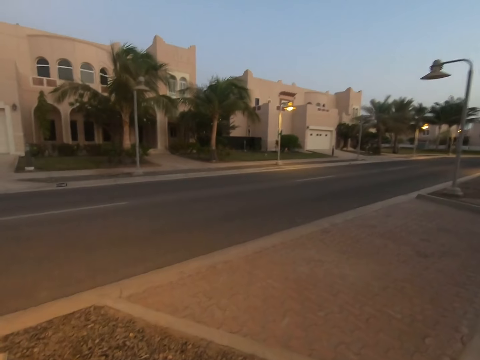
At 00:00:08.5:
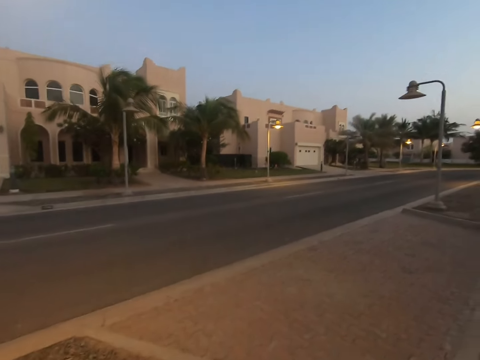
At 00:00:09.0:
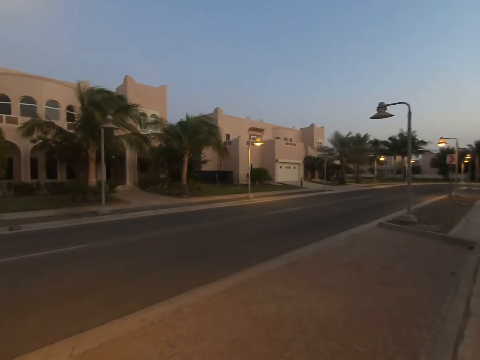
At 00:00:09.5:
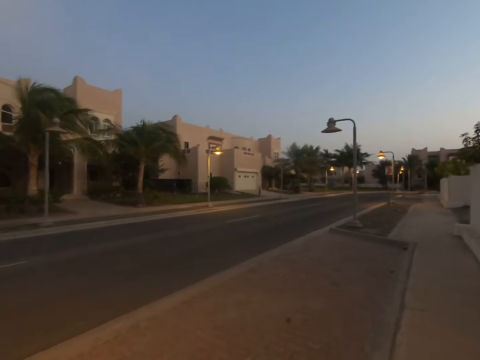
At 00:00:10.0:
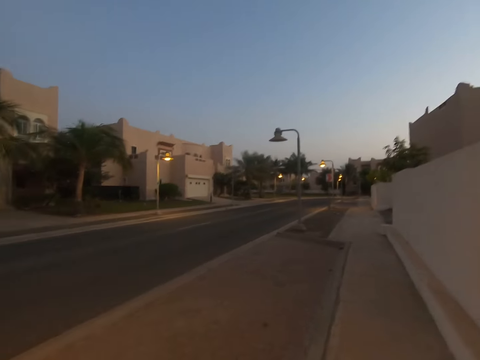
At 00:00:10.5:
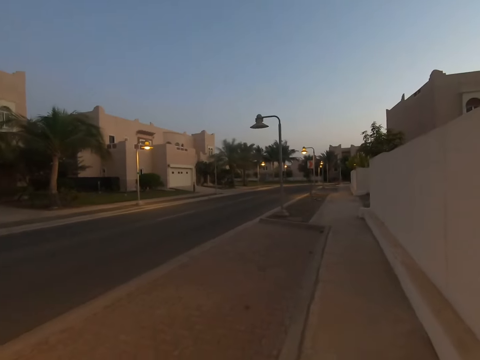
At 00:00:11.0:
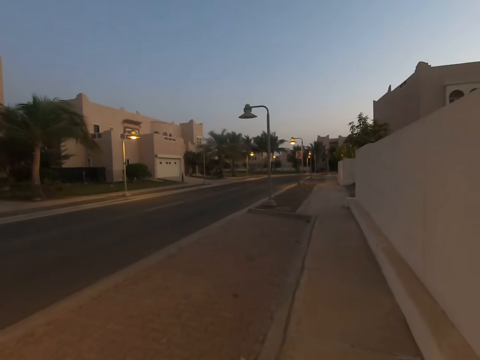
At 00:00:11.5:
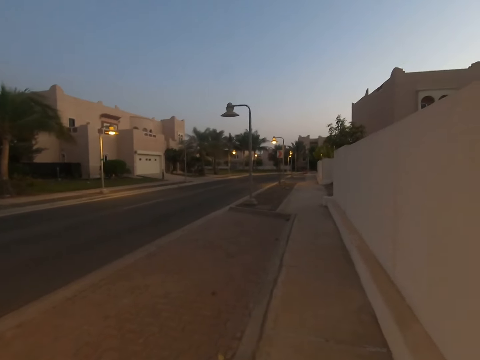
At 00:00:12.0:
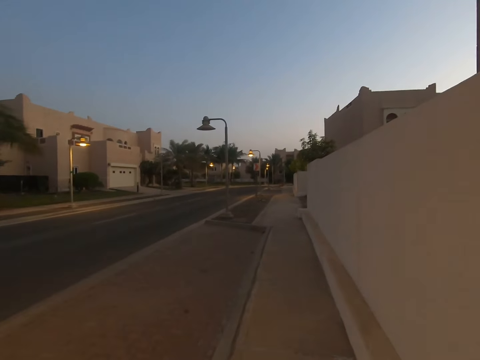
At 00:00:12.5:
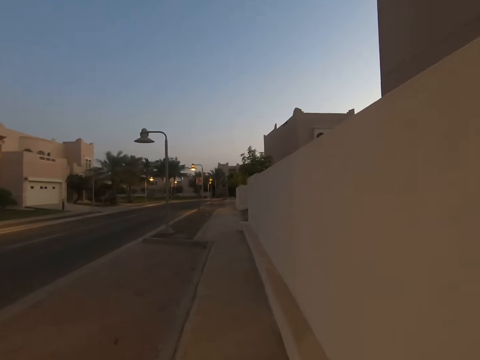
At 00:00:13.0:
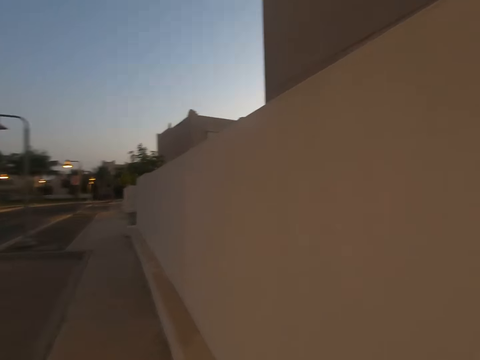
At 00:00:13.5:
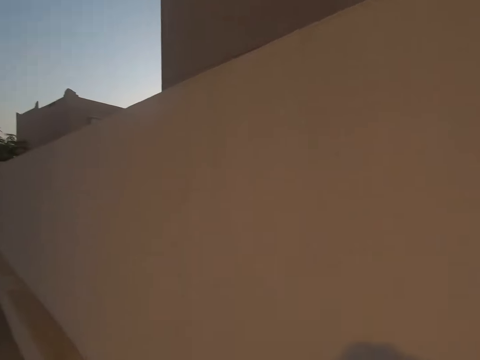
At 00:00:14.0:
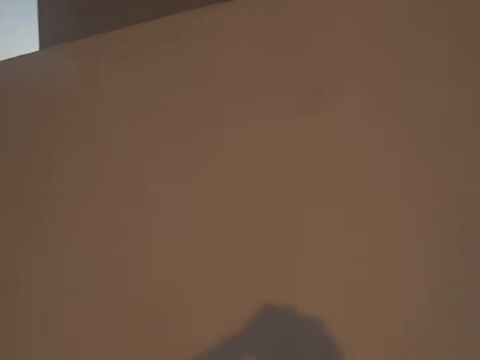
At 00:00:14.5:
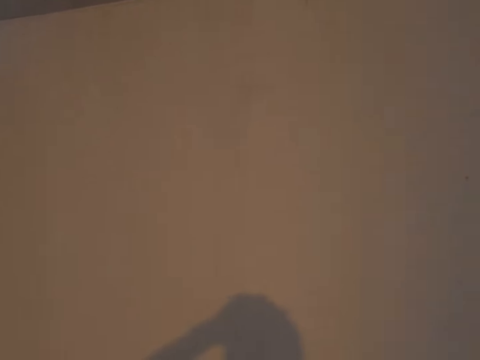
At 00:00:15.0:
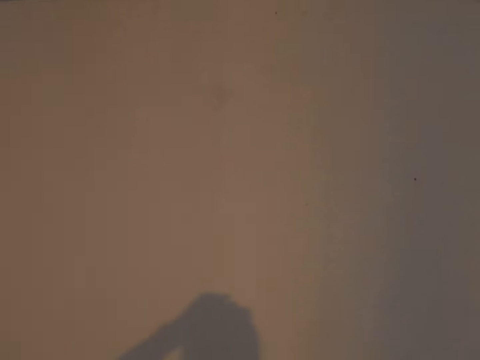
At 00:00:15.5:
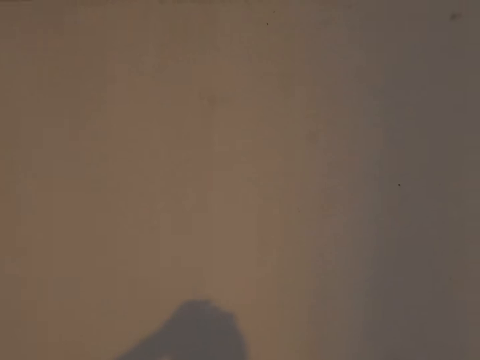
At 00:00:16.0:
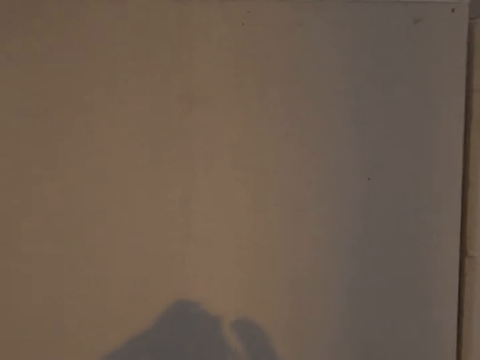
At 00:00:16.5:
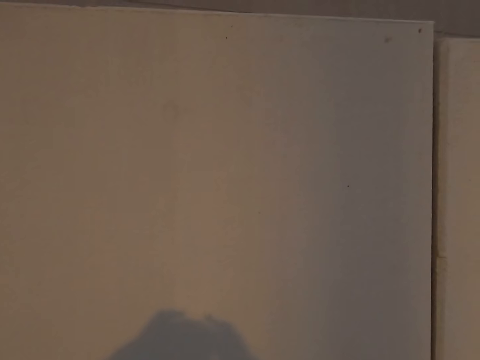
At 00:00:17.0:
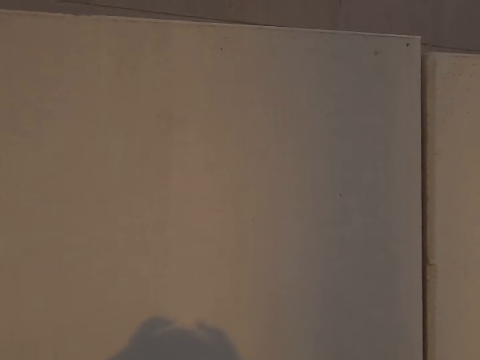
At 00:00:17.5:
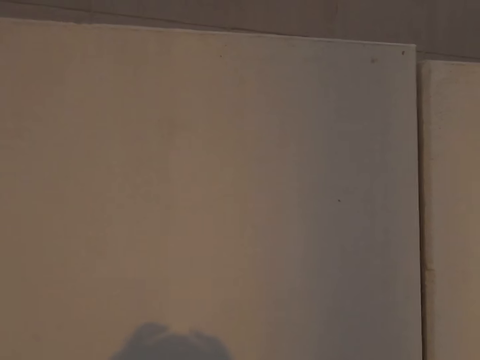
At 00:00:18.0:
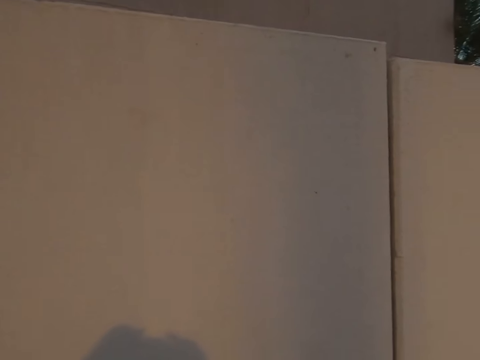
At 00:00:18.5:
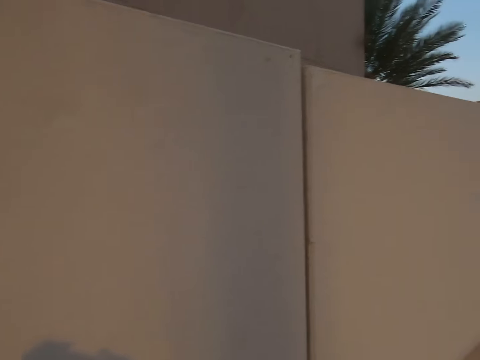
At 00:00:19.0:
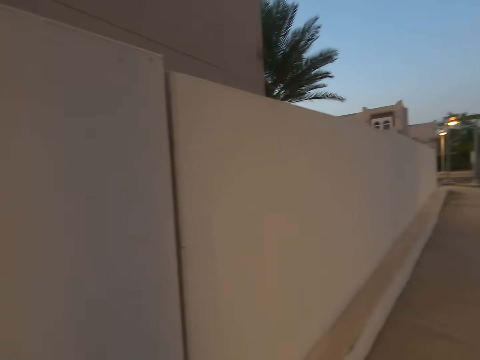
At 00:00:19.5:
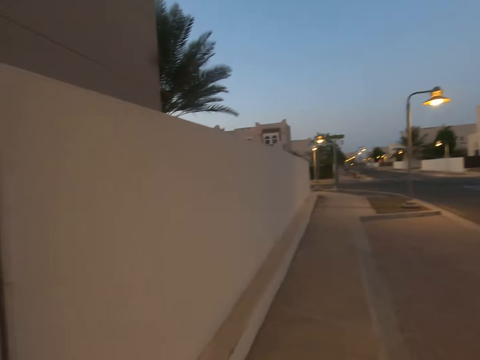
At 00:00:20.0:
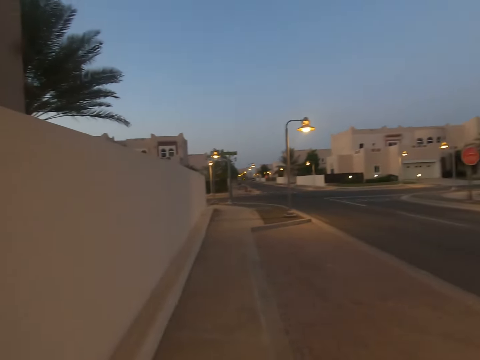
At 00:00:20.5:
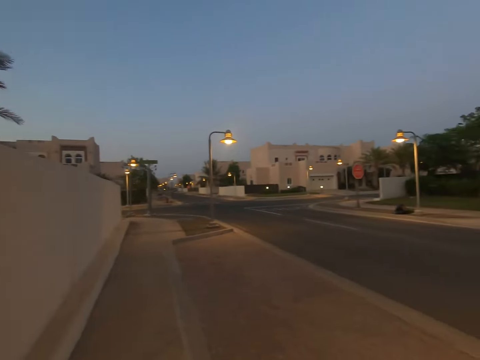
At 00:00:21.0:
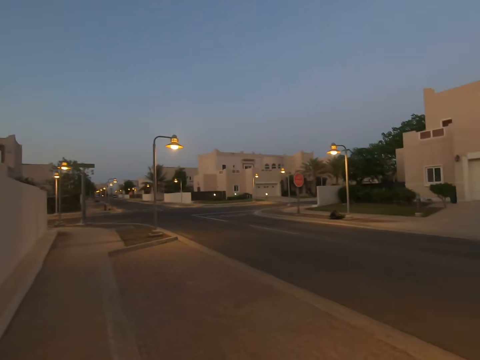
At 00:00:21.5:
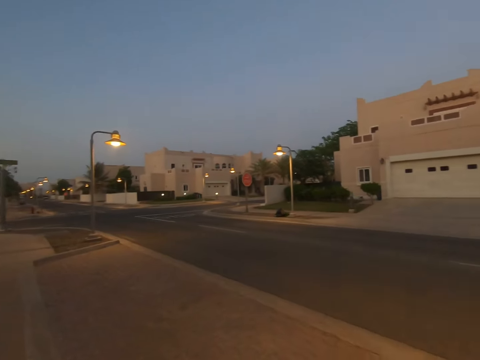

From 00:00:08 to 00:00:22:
The camera wearer looks around the road.

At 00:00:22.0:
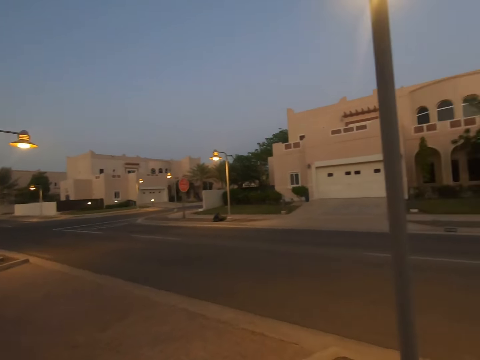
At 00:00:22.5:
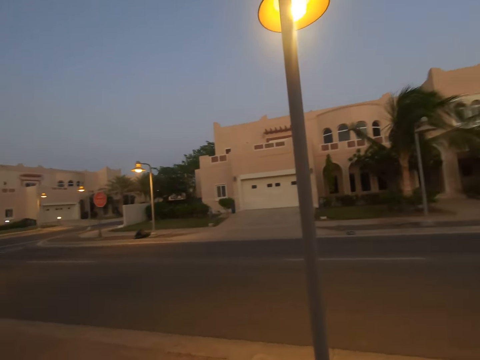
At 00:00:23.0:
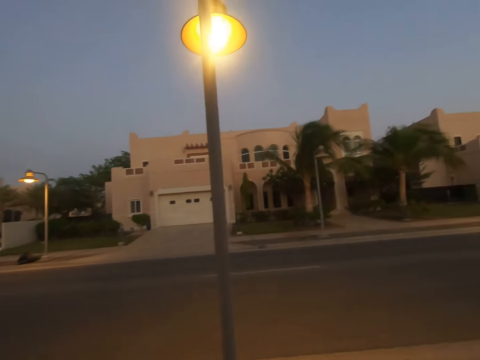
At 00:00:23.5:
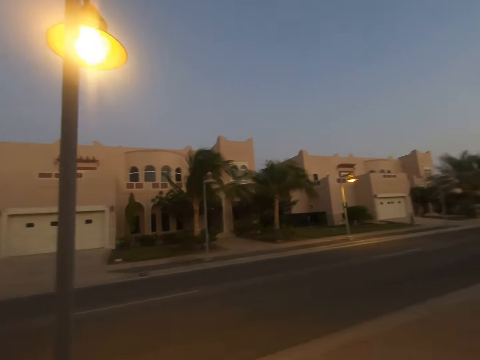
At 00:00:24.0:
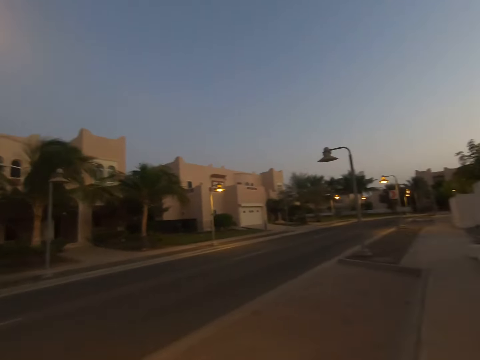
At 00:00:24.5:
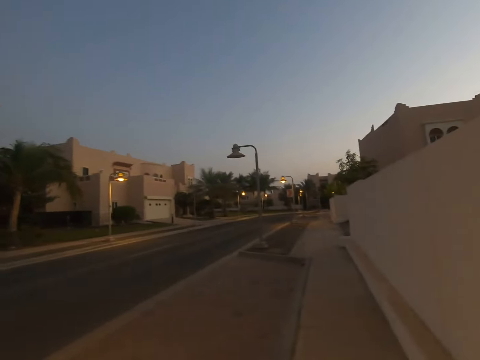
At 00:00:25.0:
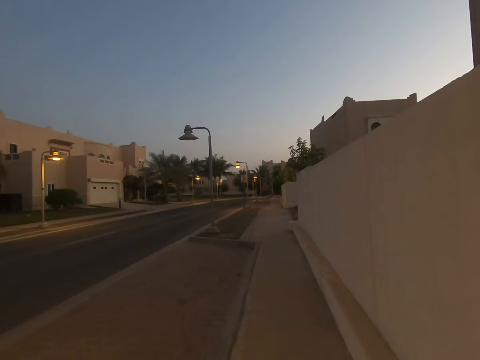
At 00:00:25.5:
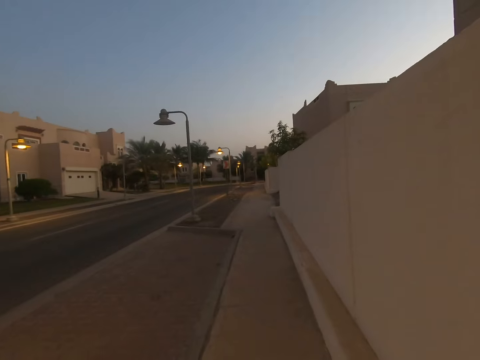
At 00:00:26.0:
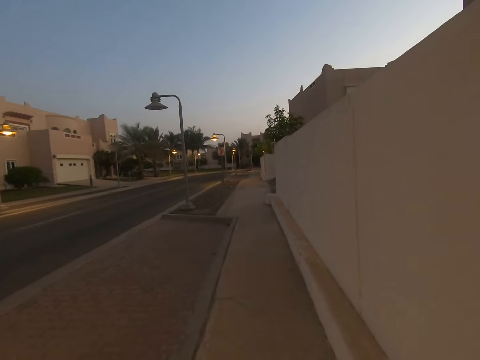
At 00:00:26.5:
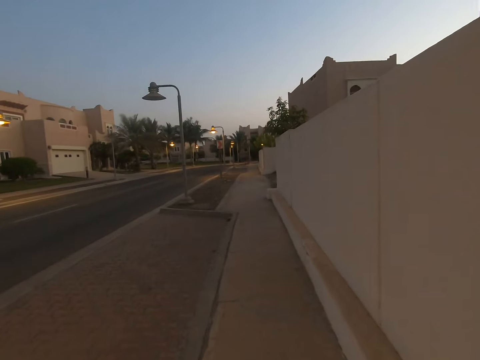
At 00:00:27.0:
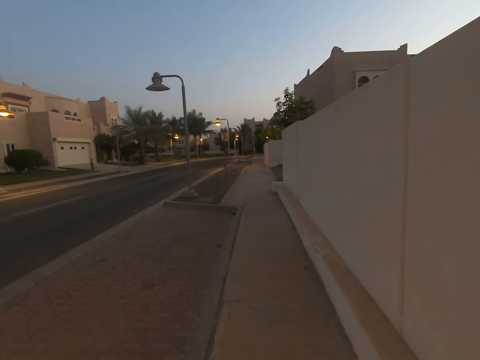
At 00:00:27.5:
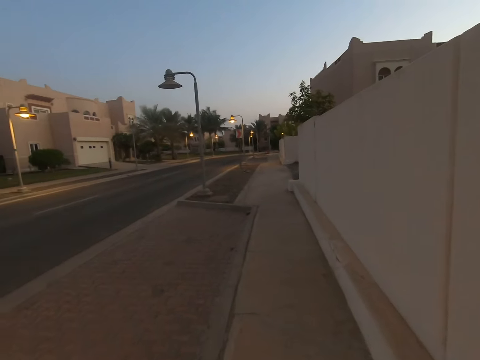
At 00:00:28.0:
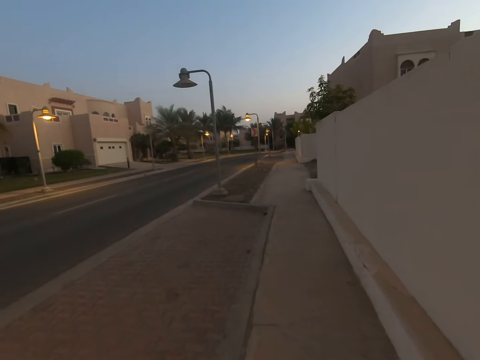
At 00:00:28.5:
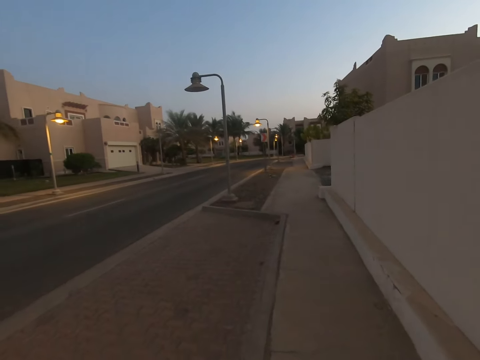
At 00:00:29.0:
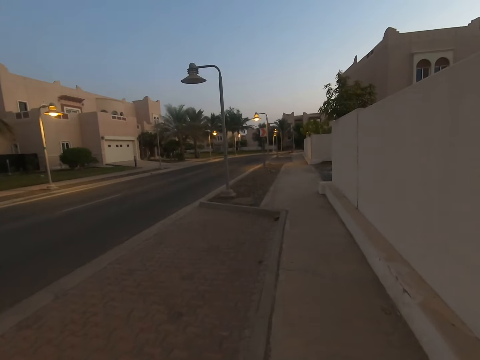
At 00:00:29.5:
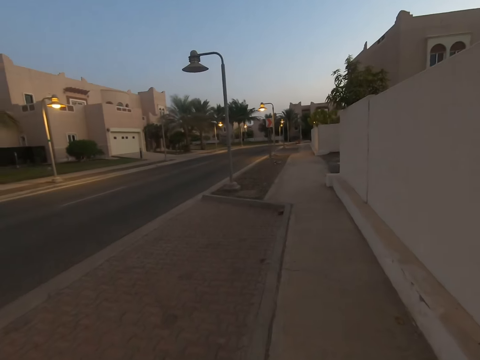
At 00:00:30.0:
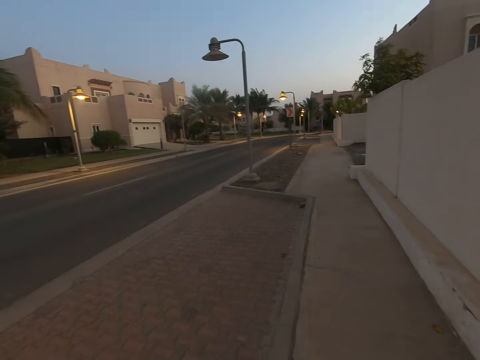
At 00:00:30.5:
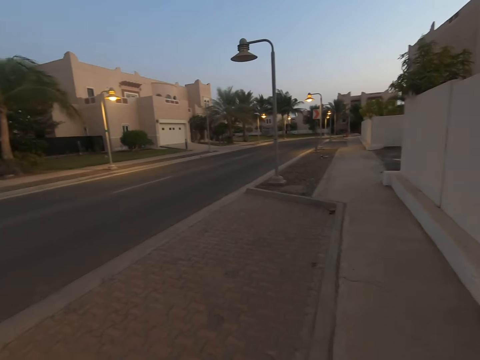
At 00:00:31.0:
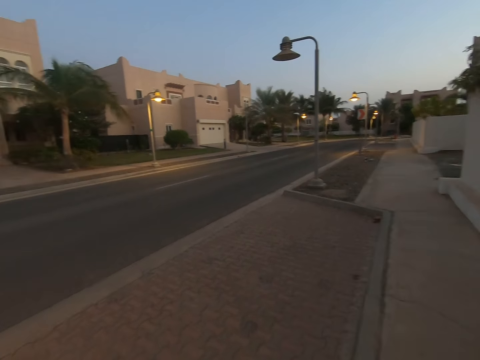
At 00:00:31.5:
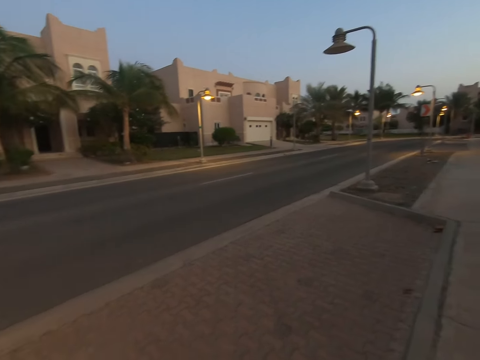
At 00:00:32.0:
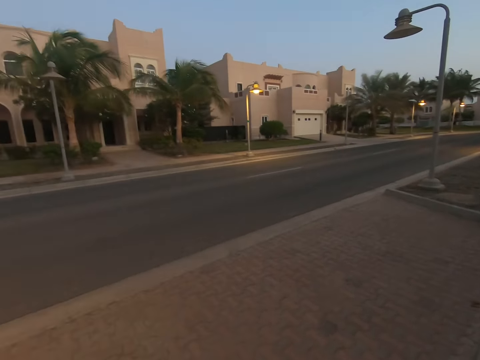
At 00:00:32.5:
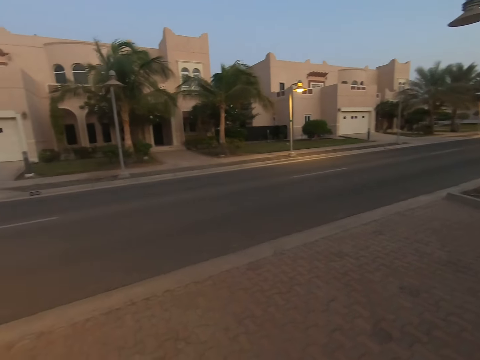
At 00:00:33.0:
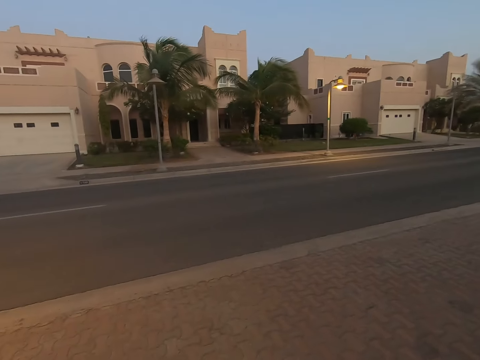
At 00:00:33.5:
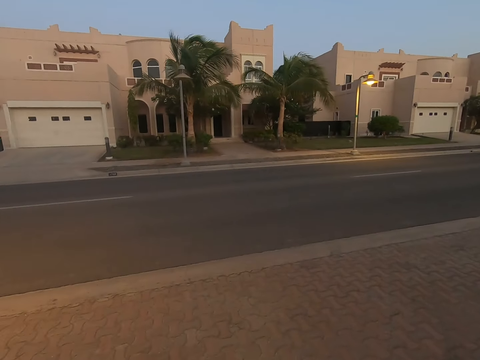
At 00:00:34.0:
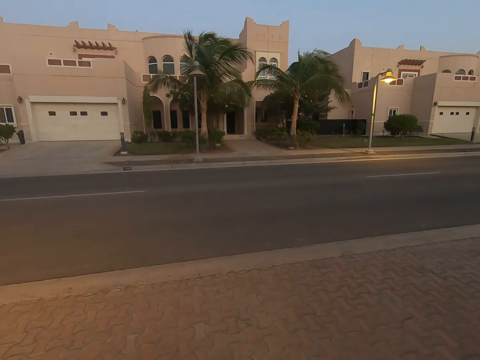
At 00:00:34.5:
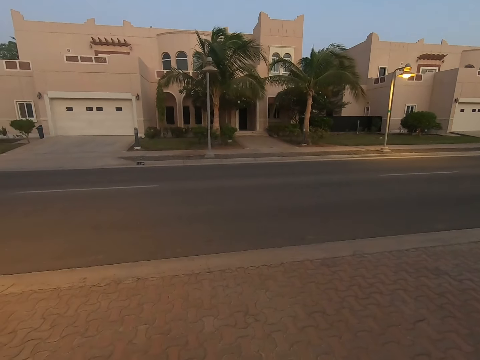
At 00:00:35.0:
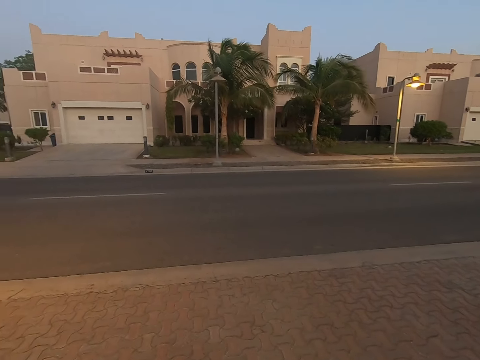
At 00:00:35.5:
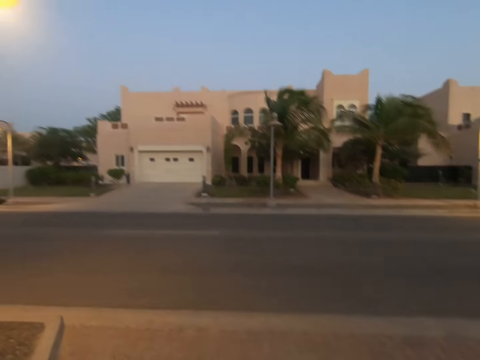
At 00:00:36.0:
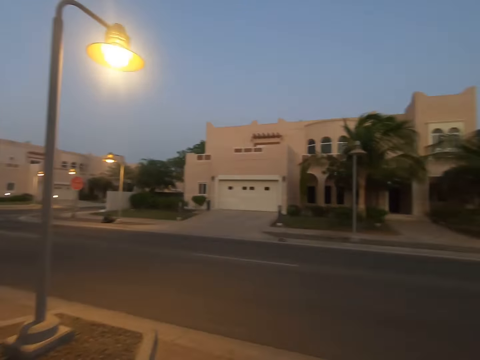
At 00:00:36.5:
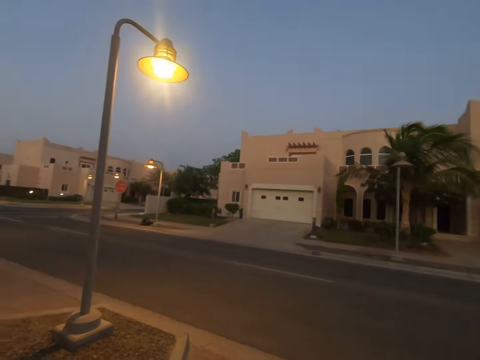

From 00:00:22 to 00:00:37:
The camera wearer walks on the road. They look around the road.
